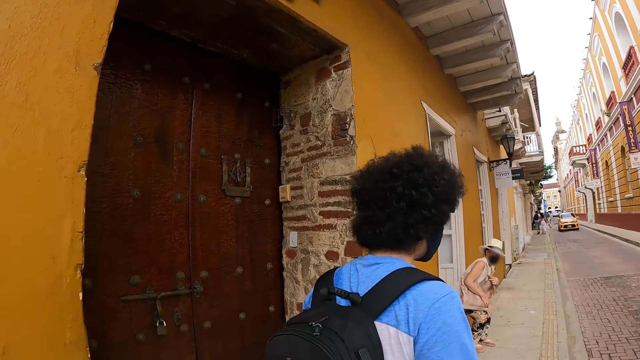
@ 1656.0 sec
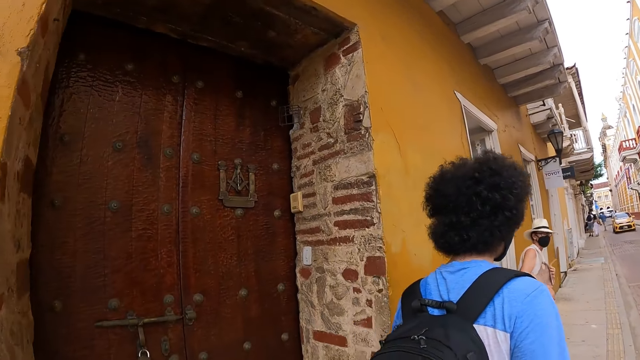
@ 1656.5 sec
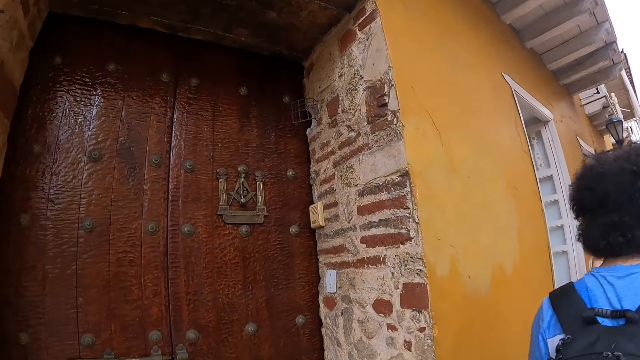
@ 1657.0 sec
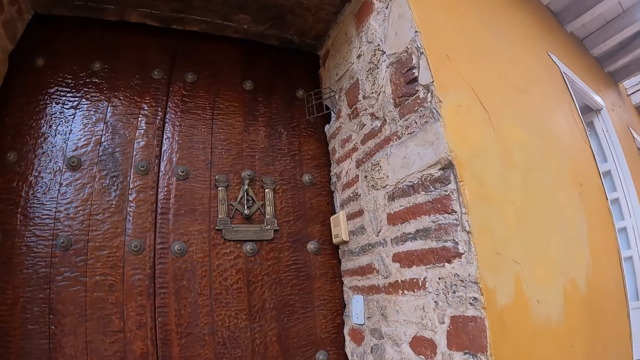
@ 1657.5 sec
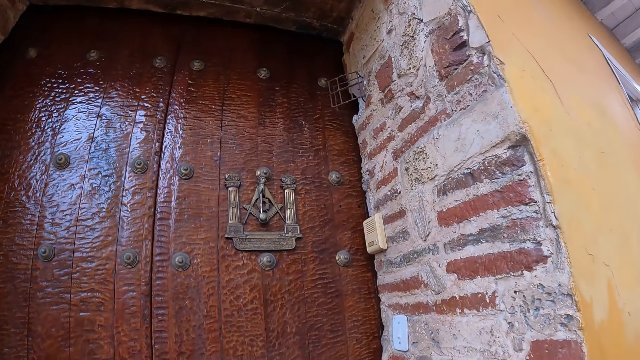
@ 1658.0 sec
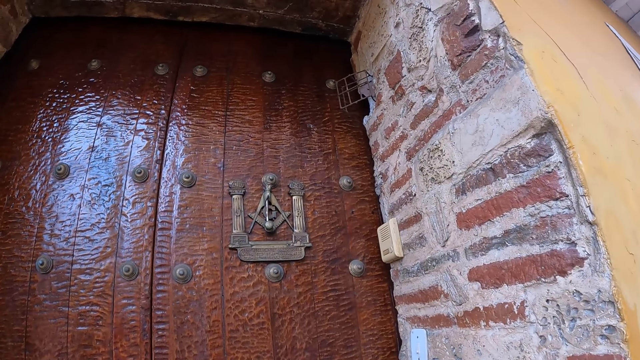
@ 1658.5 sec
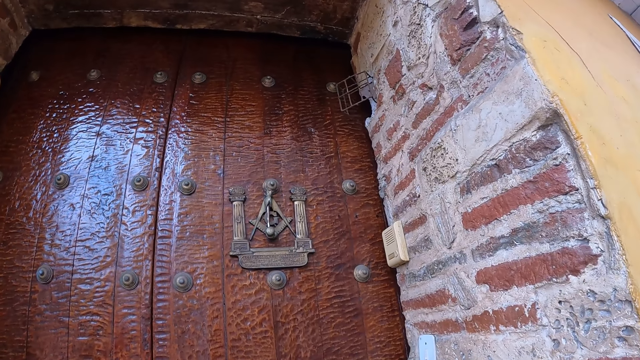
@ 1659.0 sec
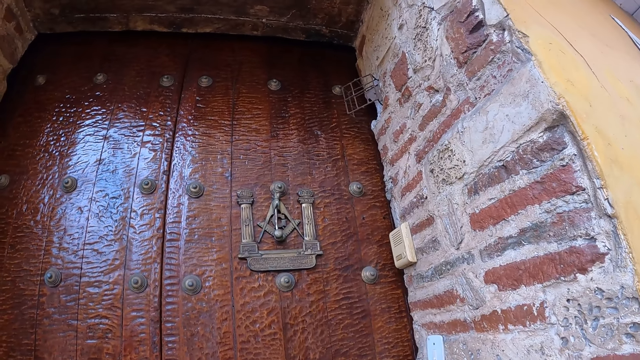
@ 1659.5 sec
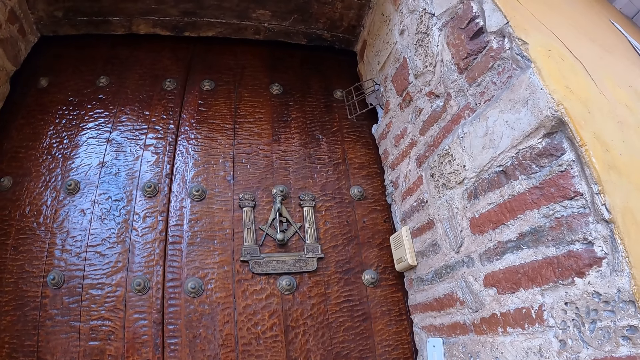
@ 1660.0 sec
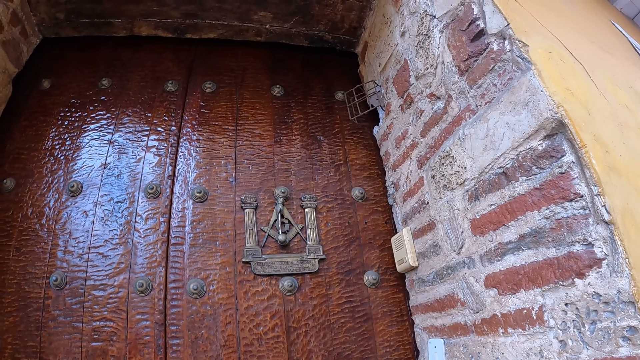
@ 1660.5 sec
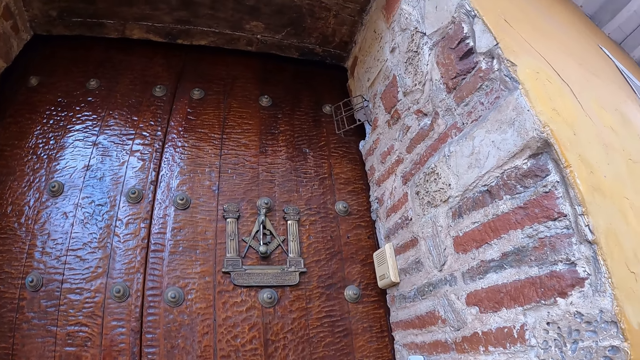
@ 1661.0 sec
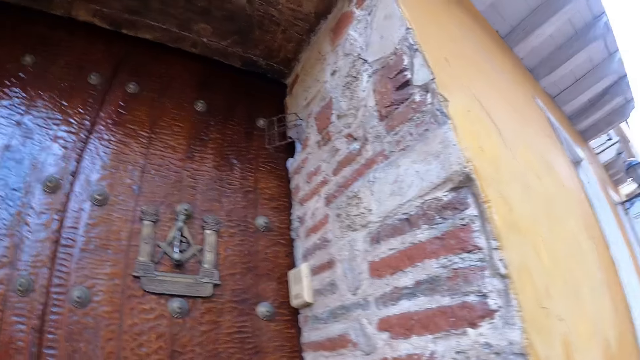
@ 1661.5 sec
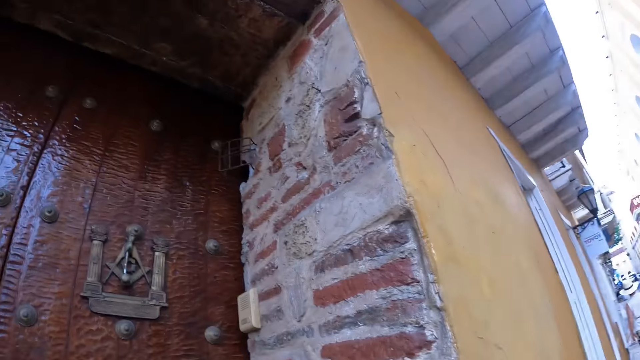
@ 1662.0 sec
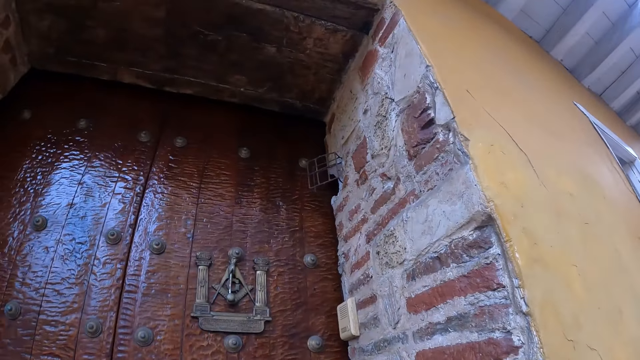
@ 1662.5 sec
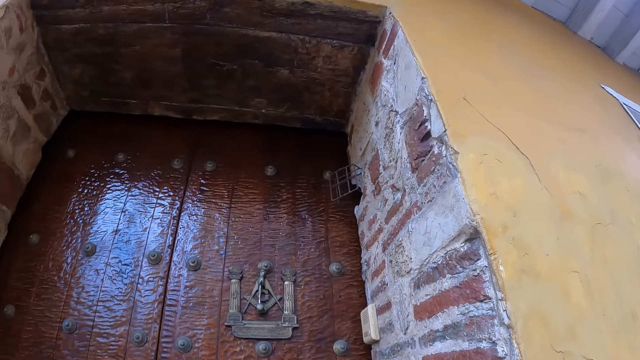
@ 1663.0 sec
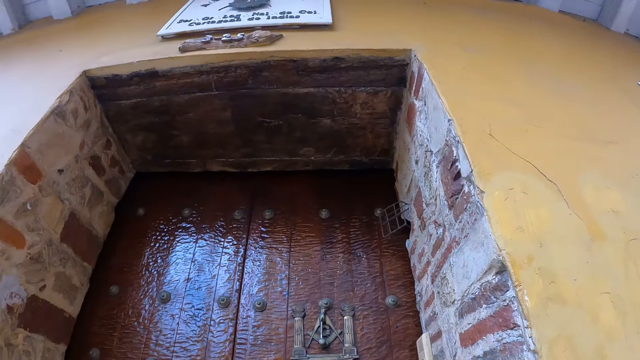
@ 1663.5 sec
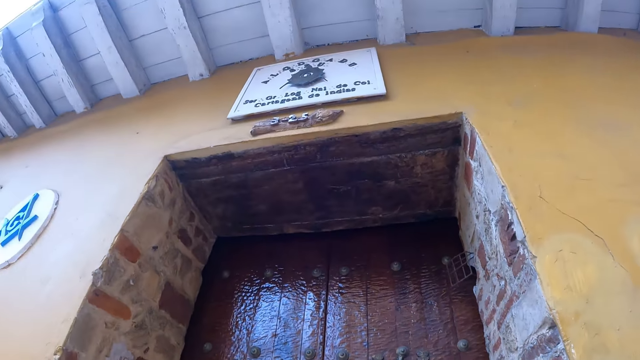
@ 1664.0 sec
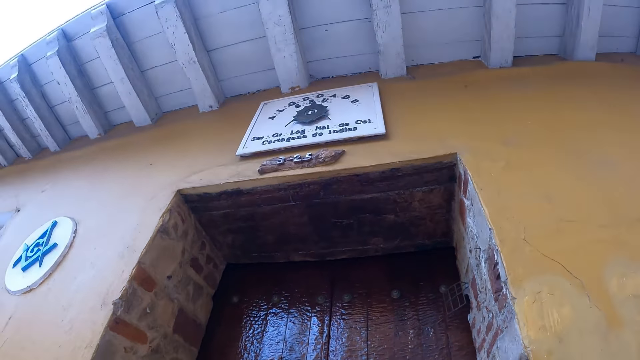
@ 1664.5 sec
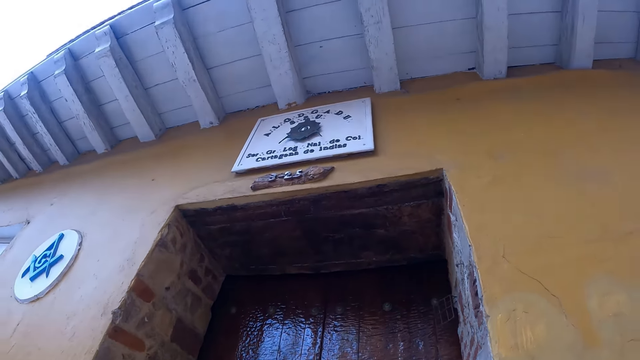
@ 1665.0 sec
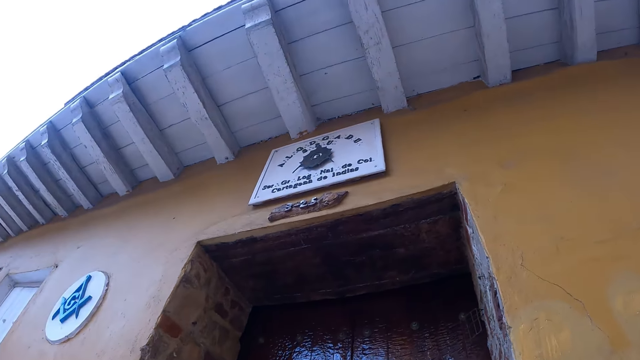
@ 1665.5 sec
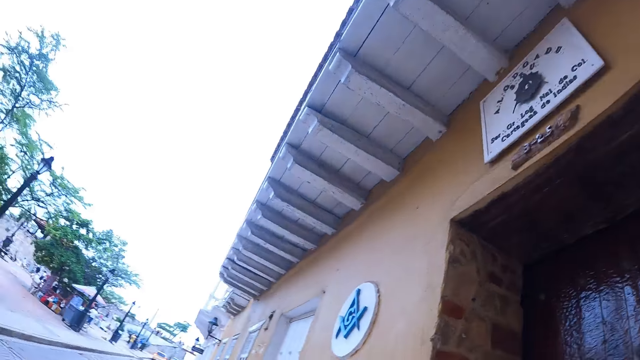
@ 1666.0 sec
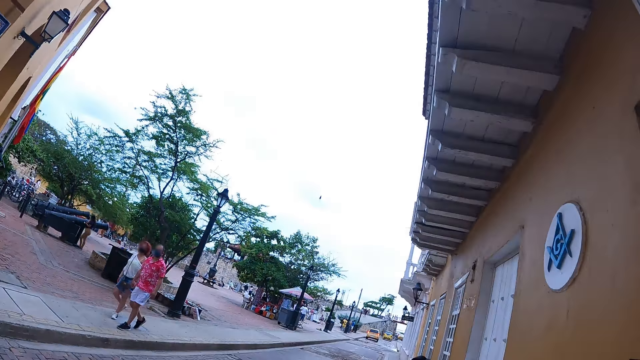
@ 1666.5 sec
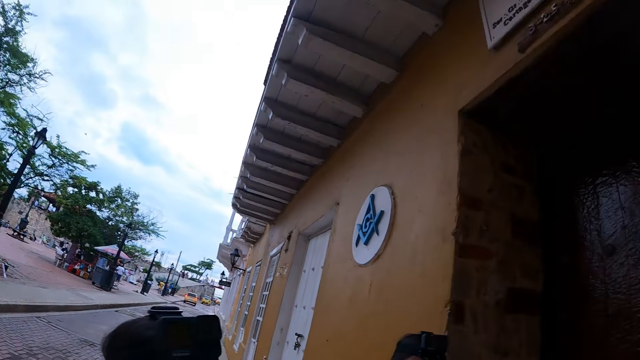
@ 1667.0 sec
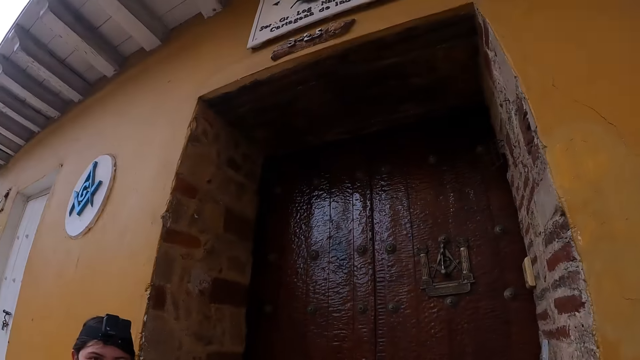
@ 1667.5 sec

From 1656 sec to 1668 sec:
The camera wearer looks around.

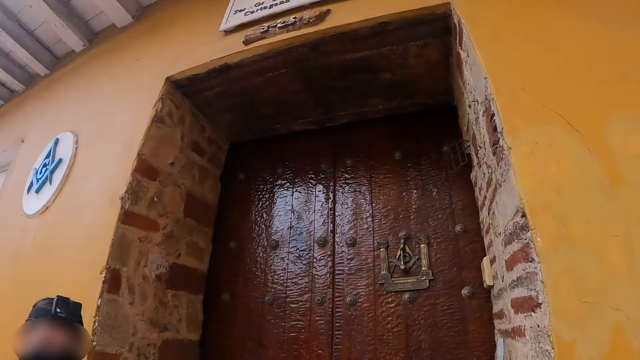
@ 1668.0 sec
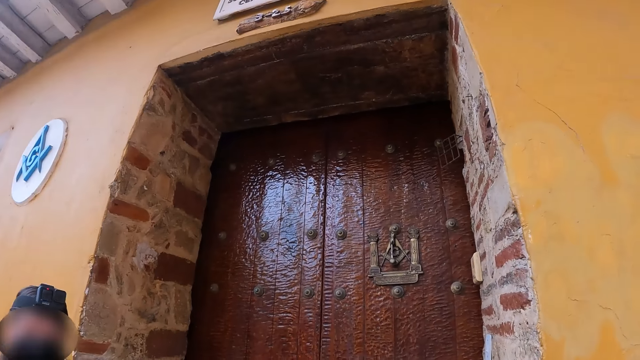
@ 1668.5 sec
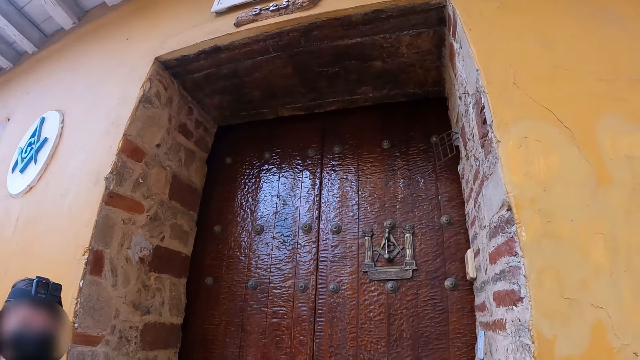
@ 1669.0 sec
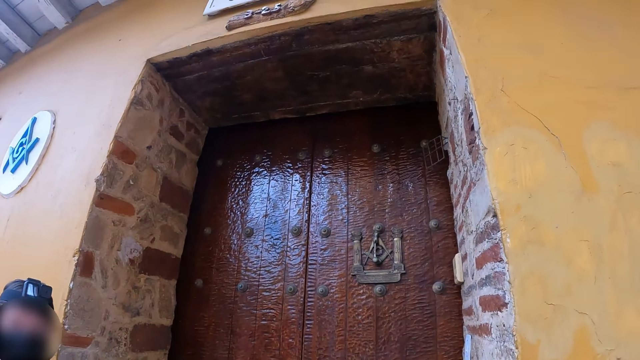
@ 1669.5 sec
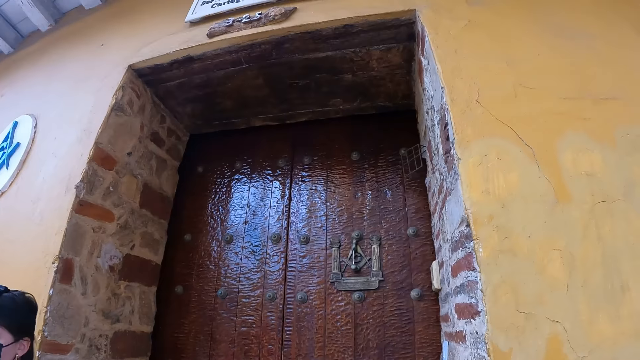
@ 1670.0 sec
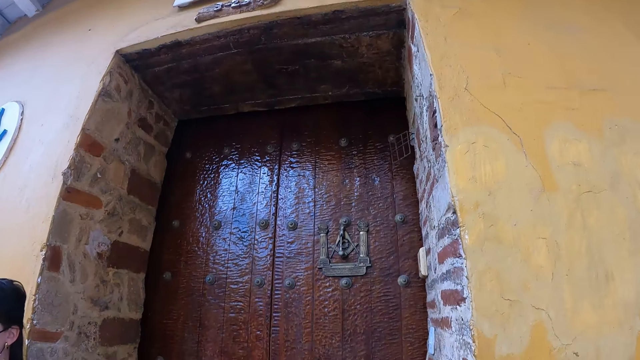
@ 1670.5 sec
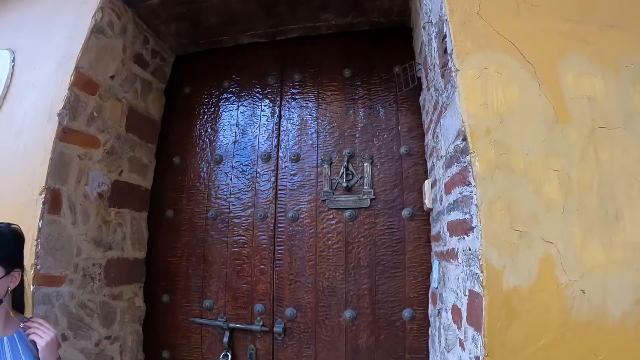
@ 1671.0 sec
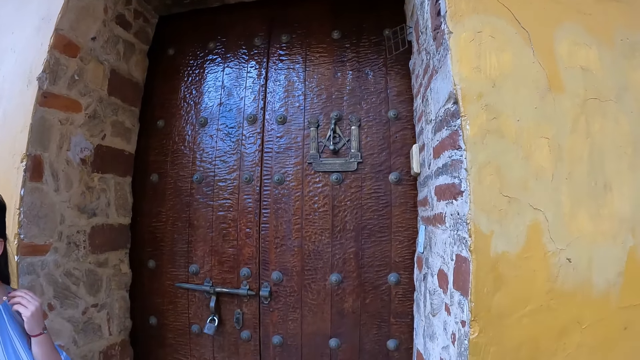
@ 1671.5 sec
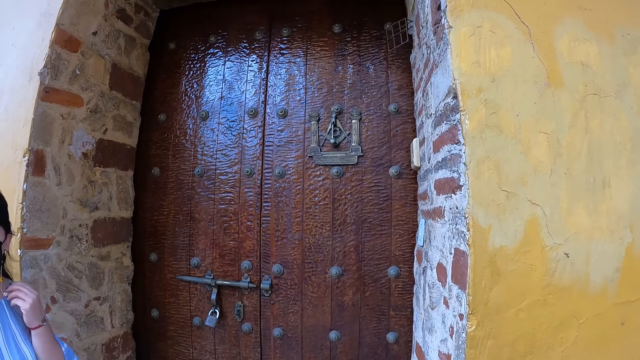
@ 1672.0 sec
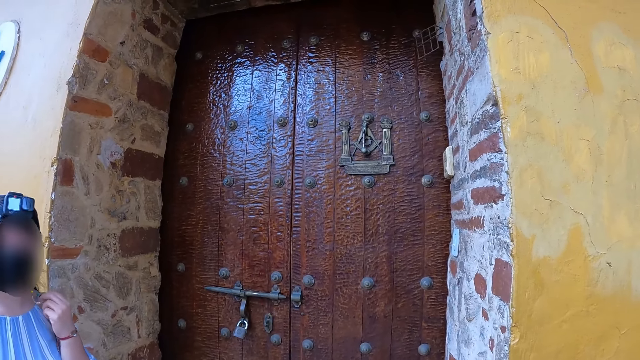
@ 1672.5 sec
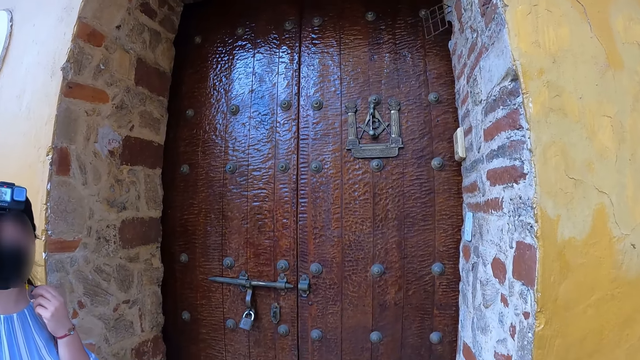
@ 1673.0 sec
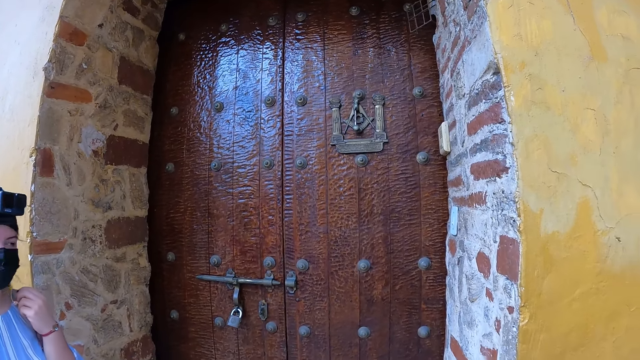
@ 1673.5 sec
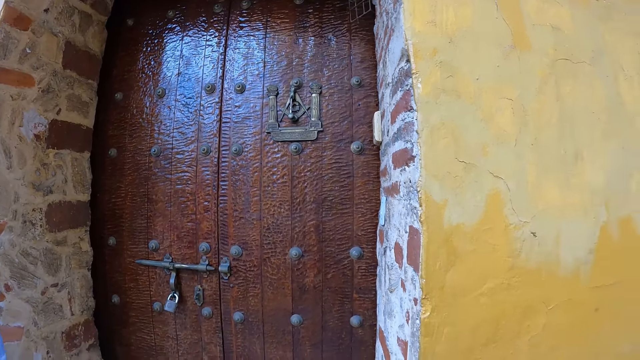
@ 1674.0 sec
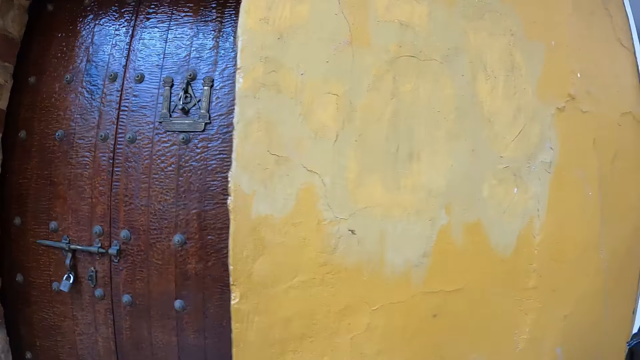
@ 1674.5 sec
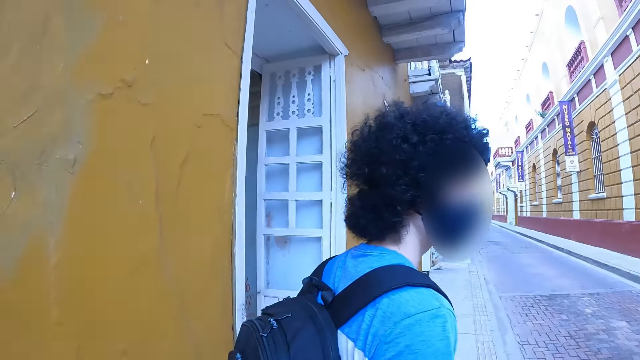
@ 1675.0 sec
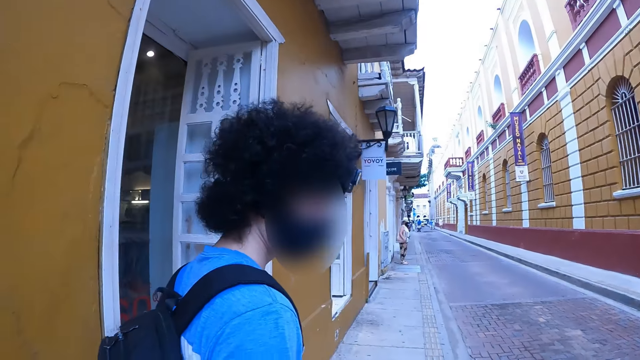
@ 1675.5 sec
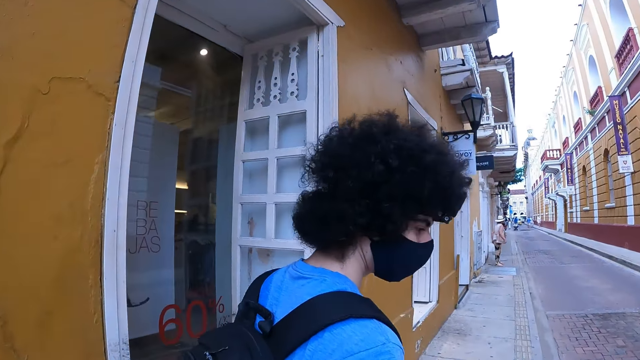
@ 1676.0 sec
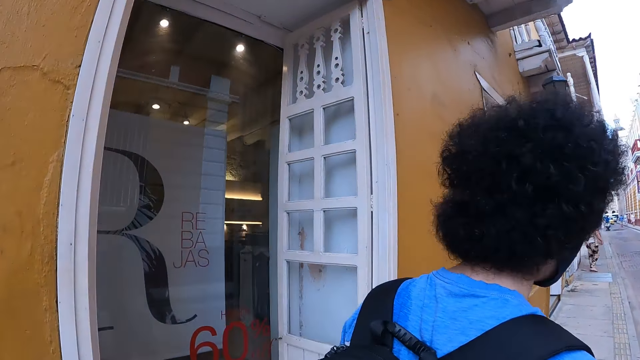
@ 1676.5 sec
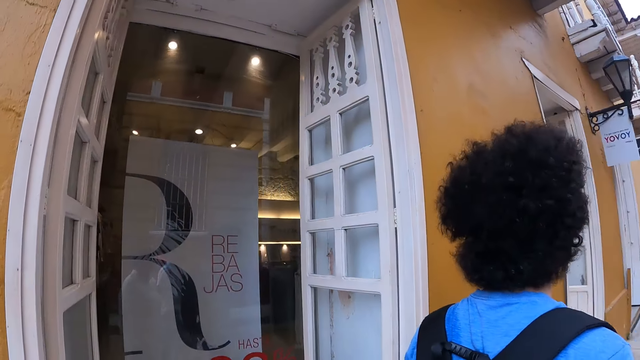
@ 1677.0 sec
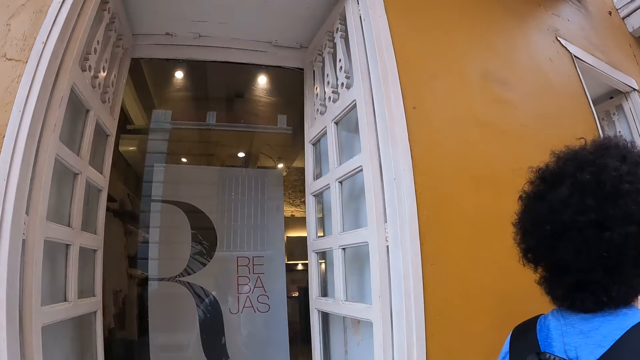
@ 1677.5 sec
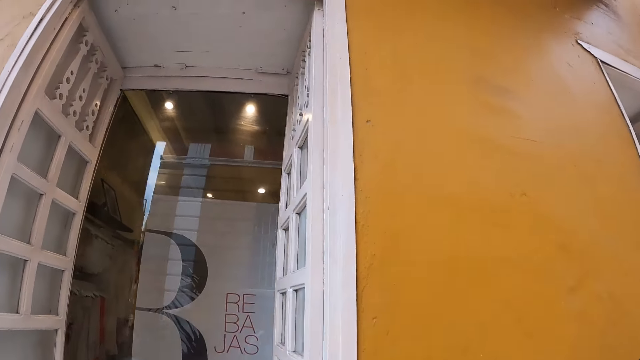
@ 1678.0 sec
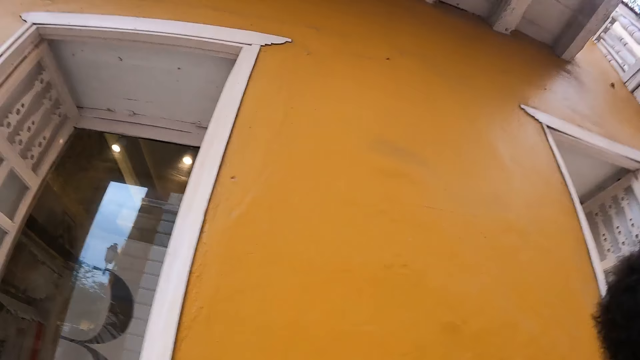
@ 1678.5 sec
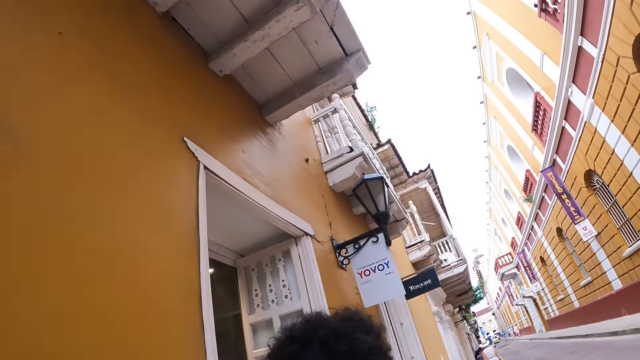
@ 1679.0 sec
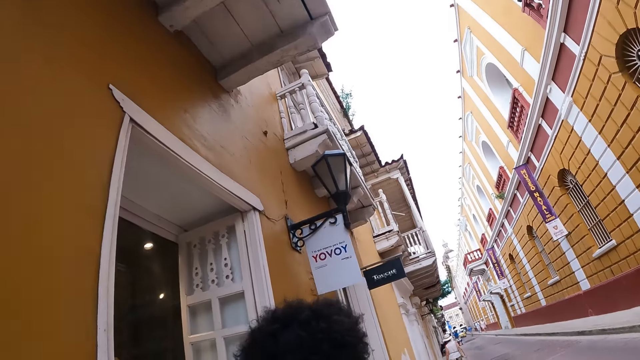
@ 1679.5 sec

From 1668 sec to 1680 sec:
The camera wearer walks around.
